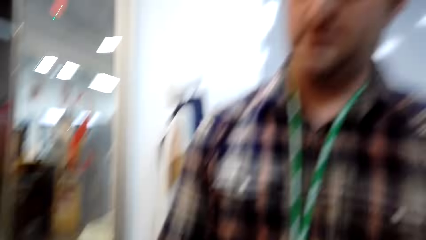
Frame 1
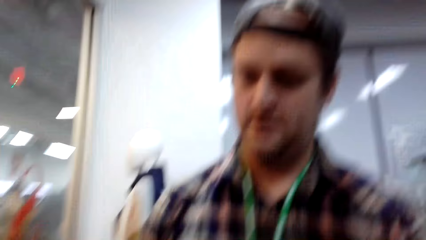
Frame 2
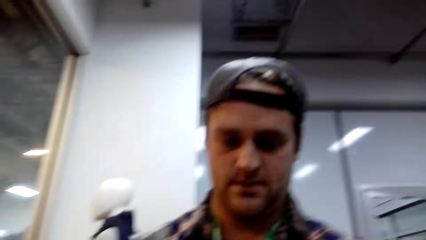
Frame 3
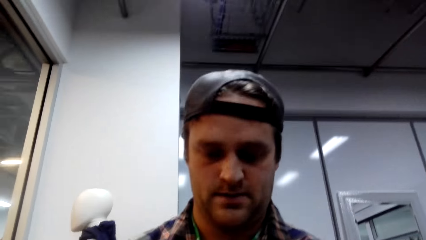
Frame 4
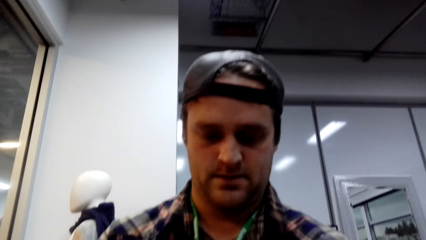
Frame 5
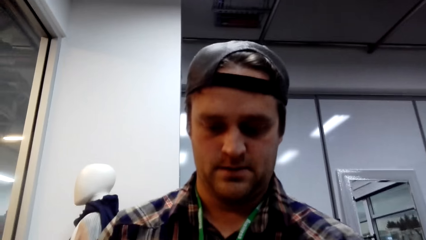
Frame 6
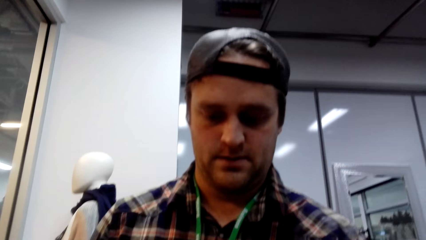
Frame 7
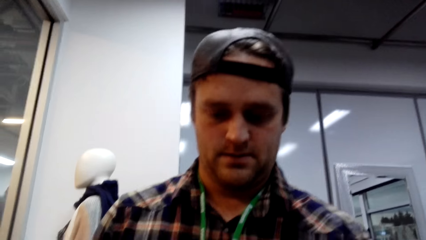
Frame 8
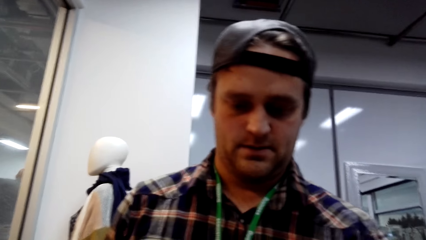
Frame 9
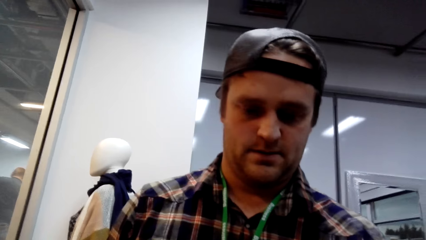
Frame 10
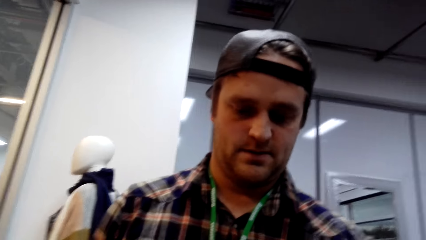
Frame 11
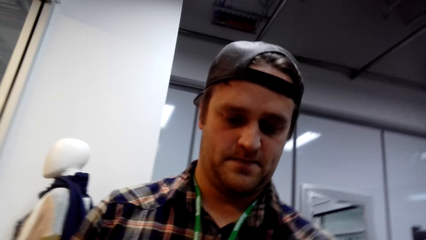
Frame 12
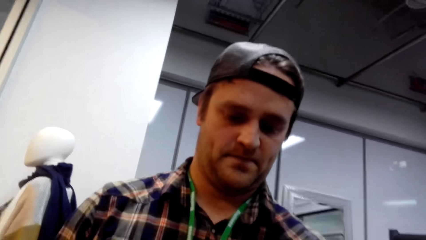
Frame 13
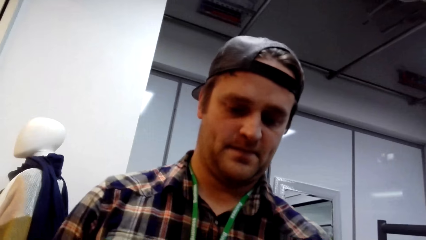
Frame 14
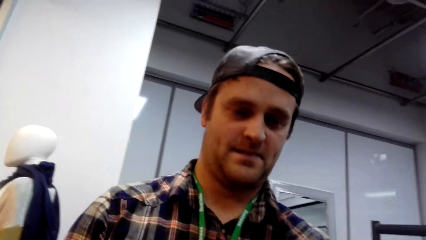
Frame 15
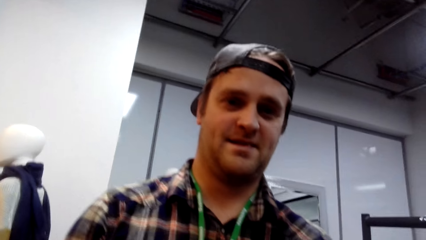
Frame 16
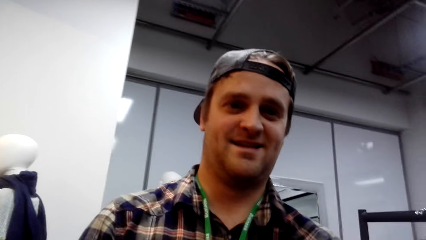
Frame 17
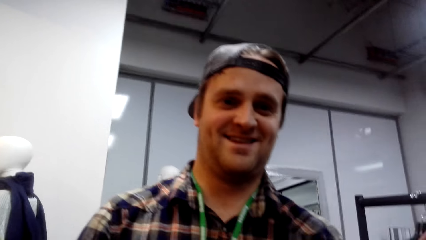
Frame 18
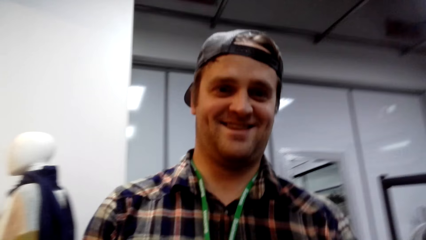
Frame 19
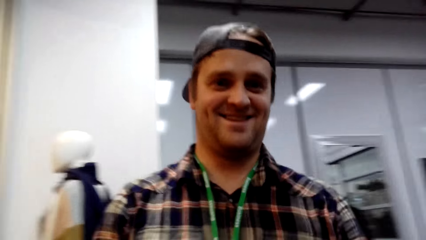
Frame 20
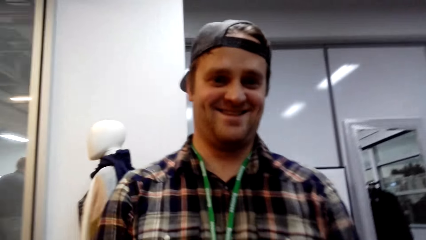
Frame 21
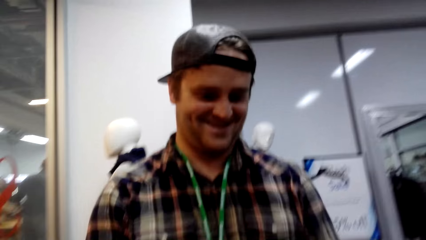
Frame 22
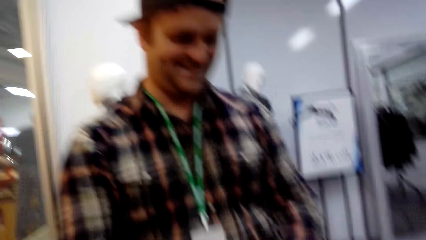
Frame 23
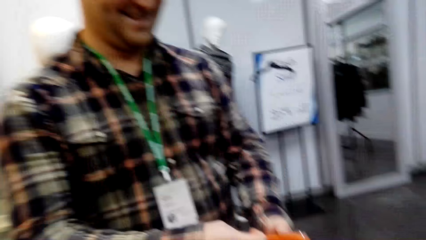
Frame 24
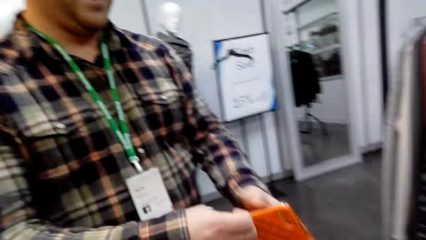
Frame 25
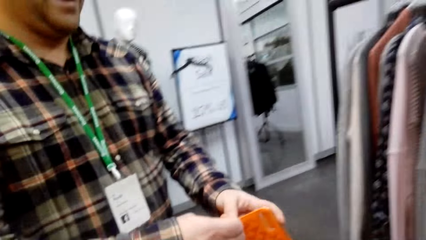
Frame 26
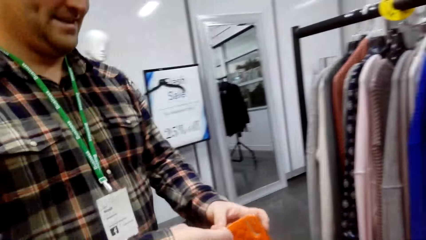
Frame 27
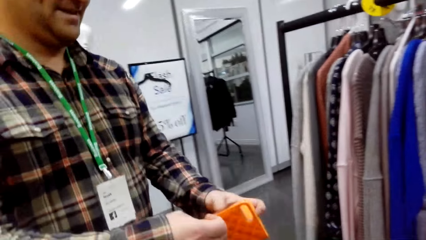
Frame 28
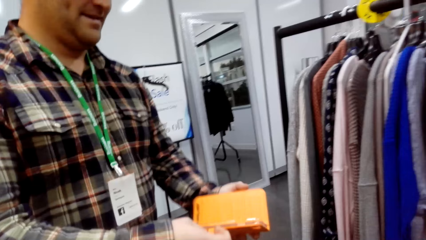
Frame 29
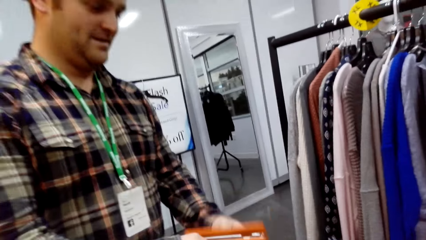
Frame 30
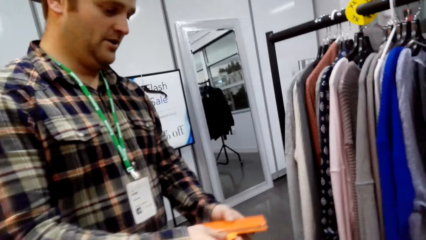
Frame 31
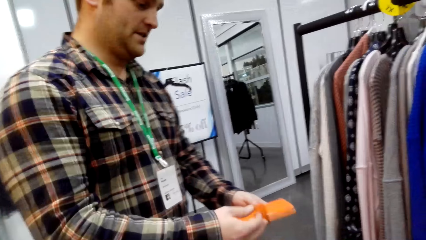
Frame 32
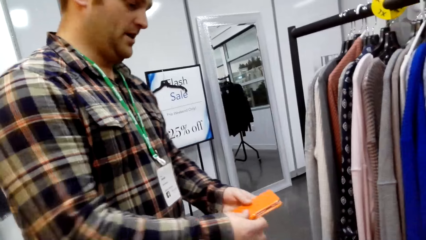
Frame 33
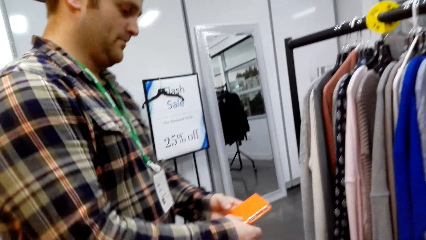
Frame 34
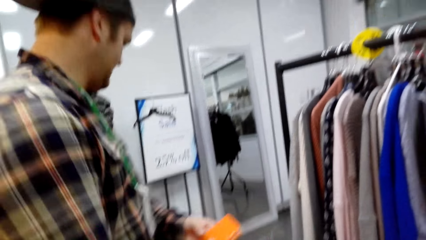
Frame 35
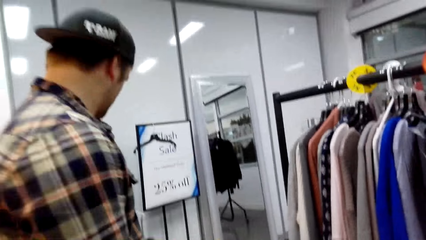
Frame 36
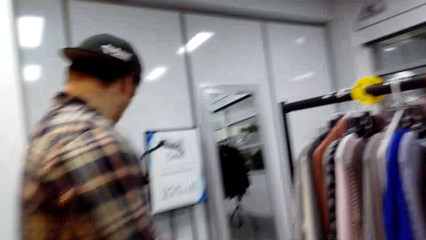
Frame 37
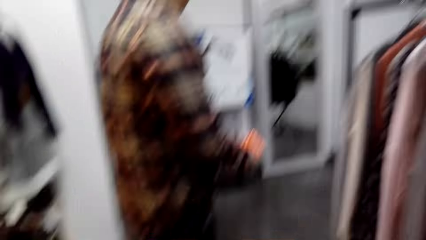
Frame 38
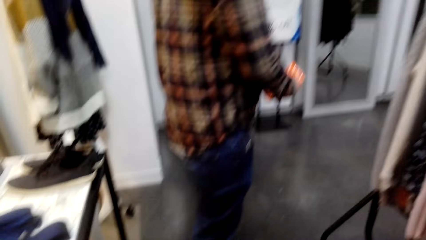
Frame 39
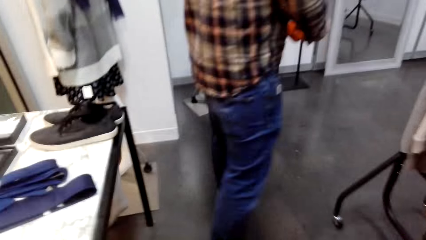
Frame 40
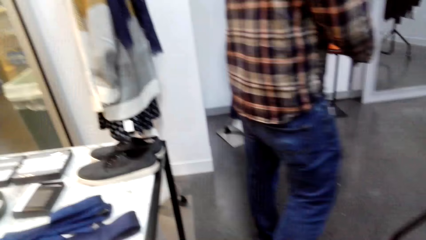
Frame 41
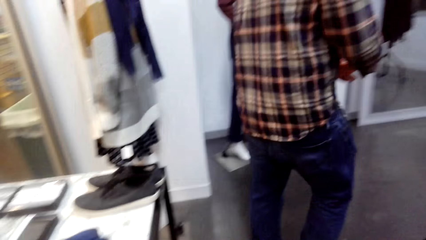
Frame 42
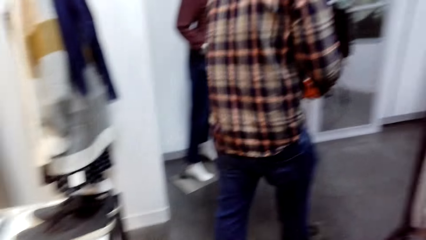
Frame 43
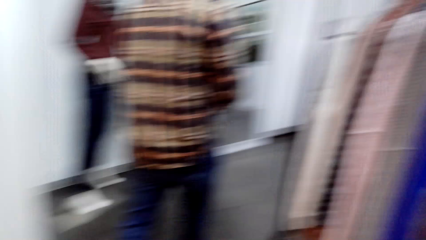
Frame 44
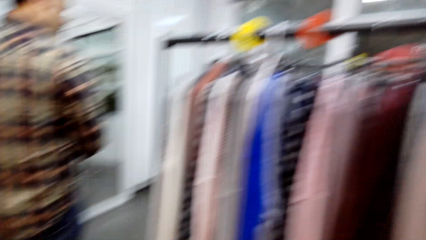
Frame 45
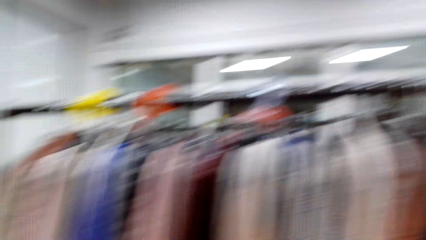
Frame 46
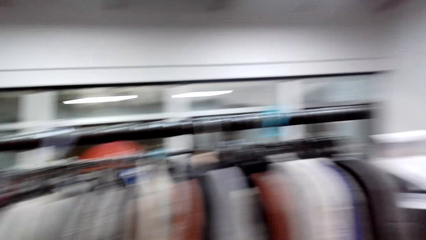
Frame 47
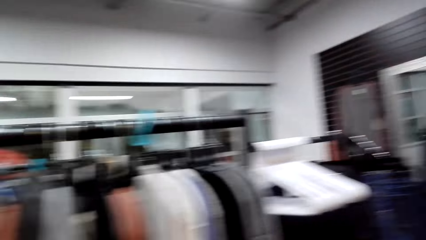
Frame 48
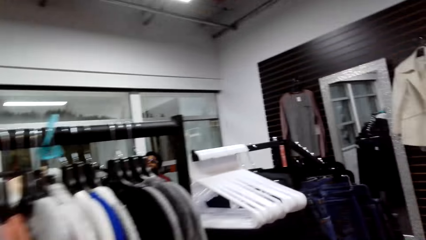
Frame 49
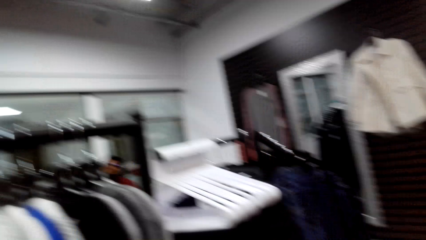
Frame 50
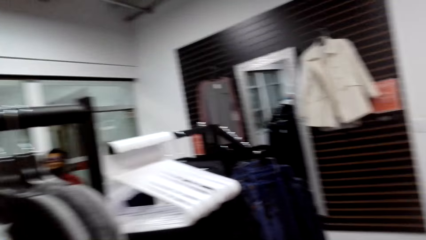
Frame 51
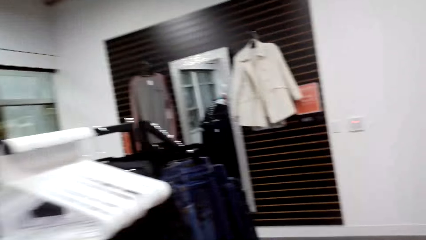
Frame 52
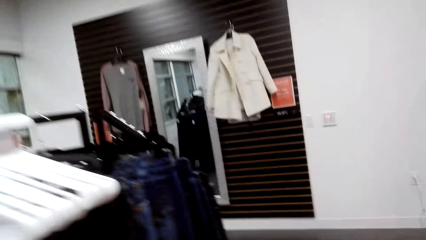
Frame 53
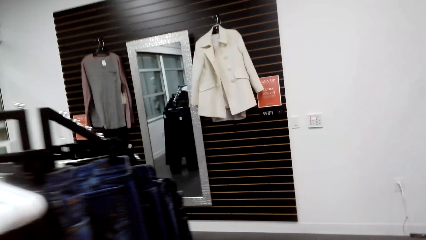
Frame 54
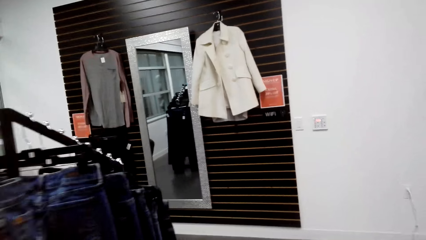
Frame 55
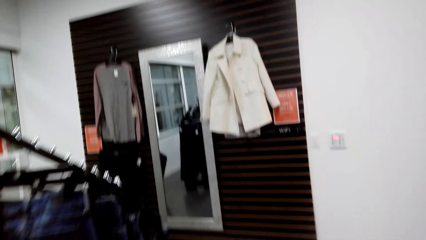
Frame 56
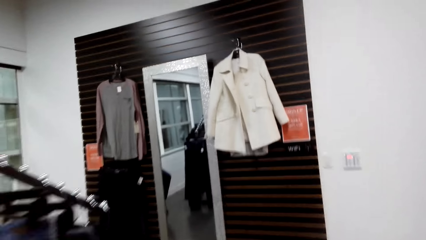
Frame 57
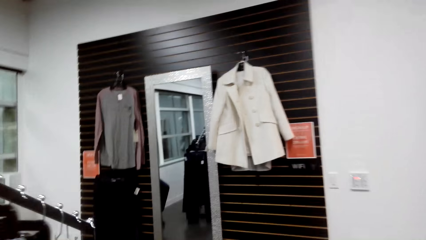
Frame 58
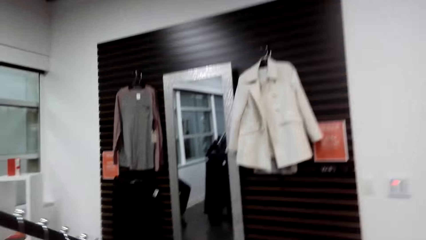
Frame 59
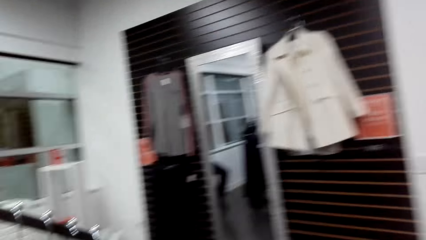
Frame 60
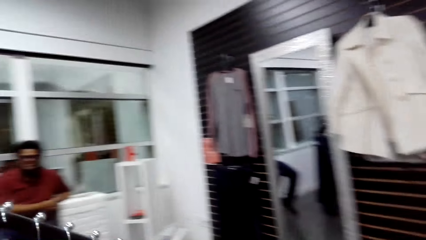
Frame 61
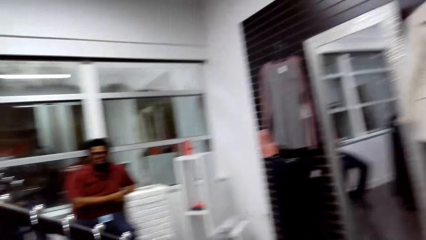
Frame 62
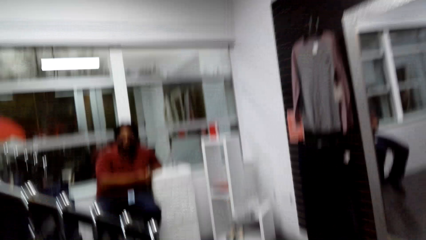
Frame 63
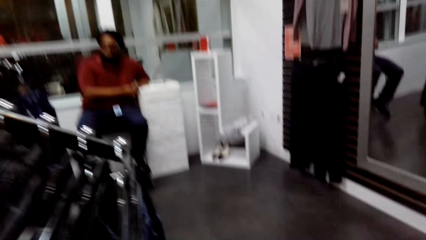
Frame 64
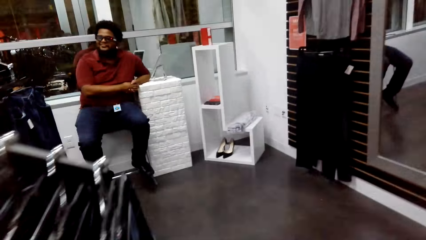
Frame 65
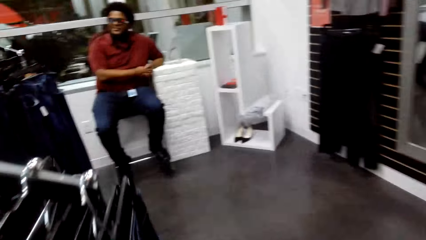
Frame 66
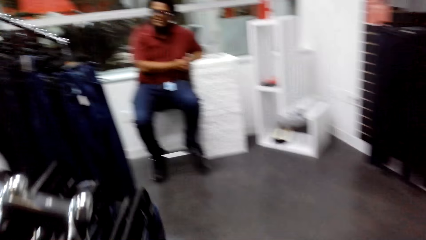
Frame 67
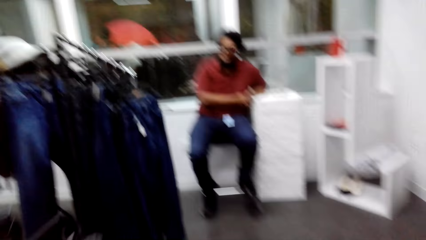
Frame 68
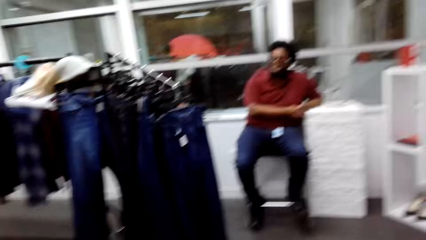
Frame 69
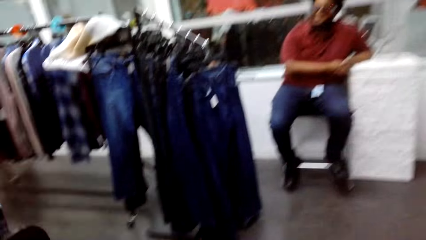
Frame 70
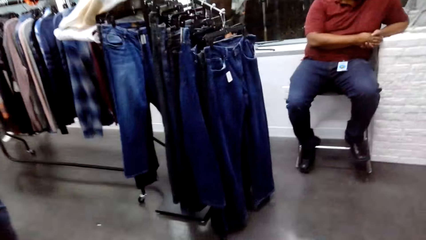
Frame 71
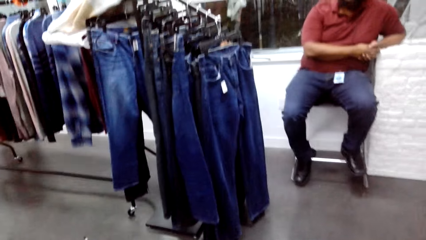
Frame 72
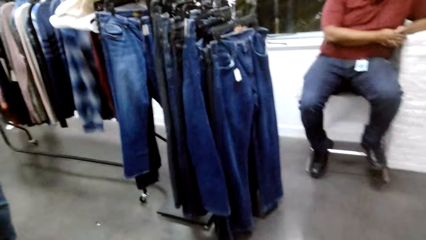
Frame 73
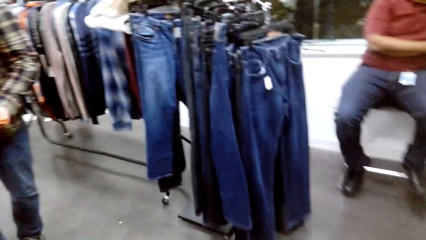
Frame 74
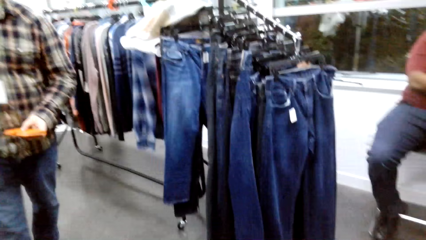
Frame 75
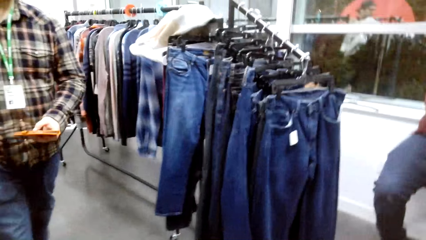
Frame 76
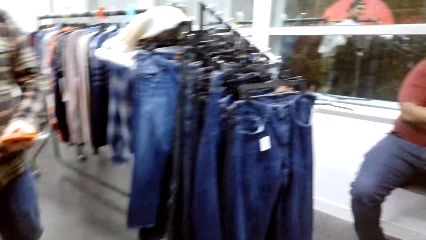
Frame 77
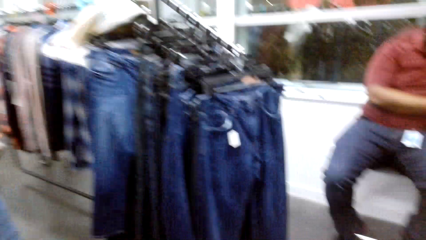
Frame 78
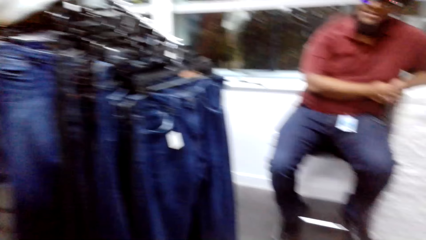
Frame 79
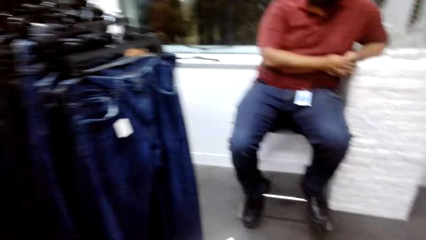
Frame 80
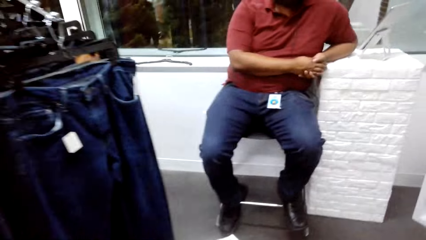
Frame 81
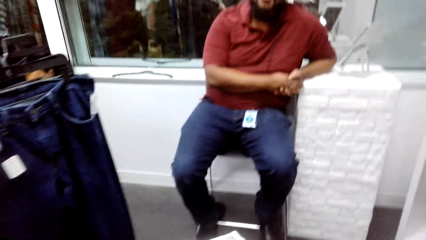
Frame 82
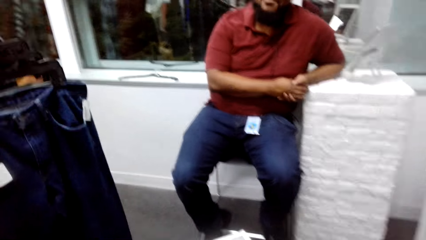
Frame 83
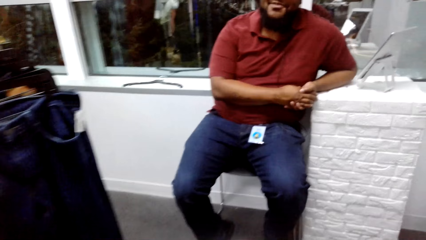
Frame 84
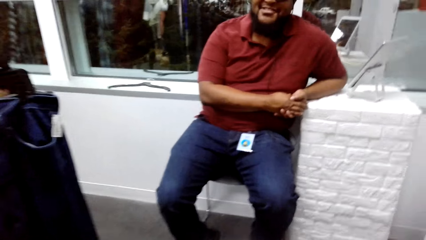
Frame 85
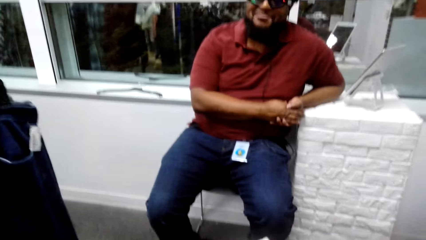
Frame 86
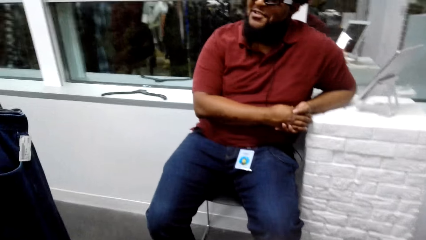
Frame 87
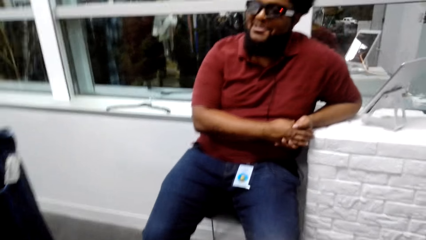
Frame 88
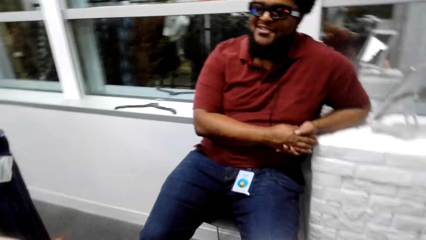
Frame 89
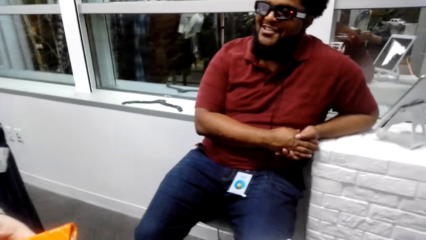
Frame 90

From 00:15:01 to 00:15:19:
The man operates the phone. The camera wearer looks around. The man hands over the phone case. The camera wearer looks around. The man walks around. He walks around again.
